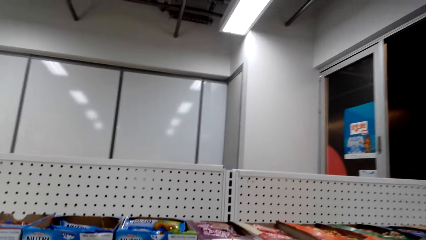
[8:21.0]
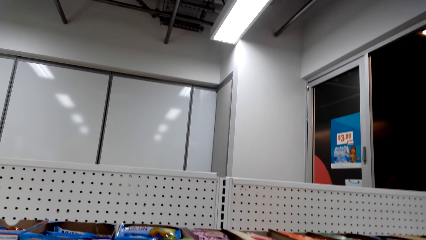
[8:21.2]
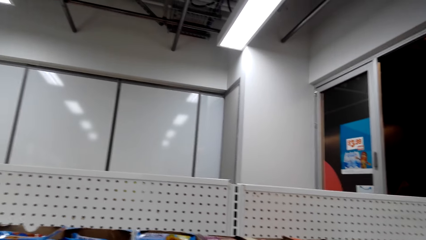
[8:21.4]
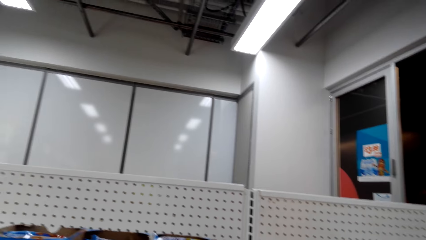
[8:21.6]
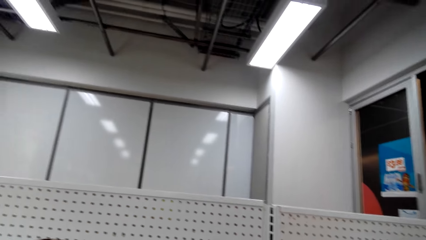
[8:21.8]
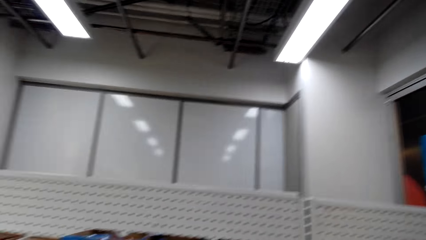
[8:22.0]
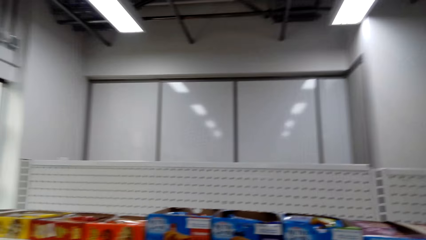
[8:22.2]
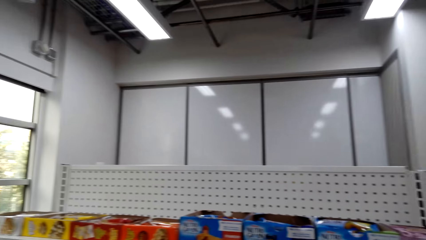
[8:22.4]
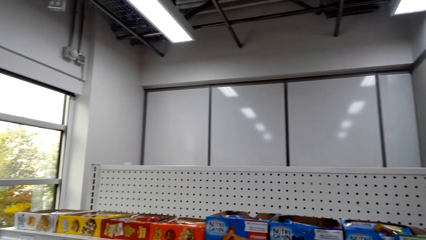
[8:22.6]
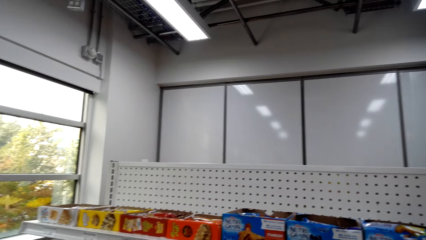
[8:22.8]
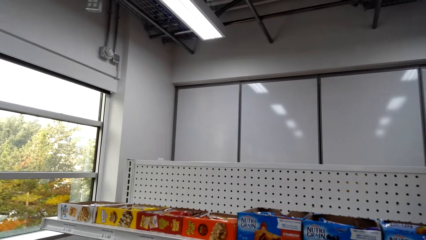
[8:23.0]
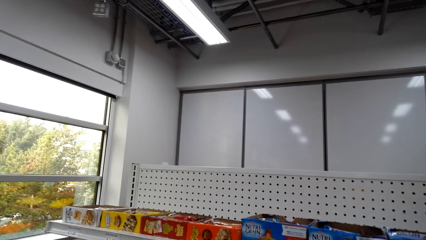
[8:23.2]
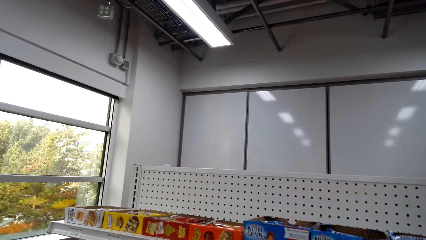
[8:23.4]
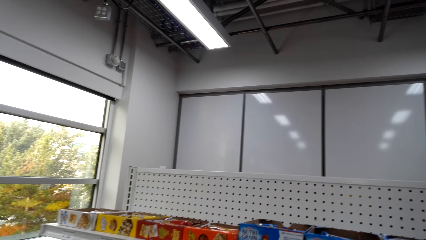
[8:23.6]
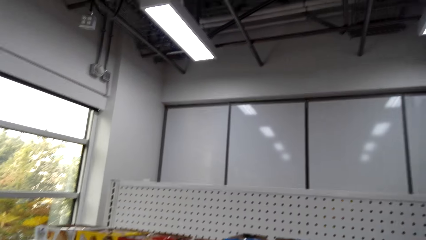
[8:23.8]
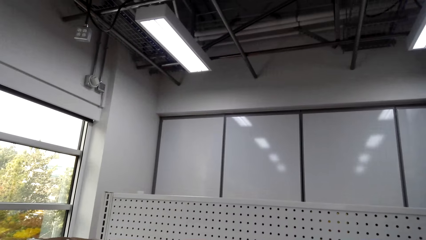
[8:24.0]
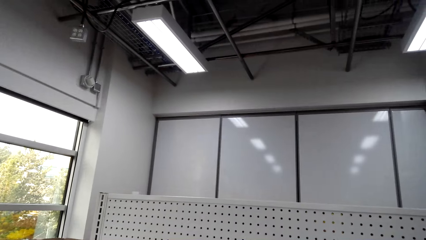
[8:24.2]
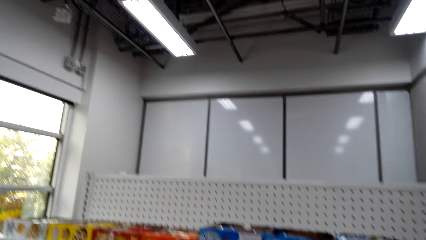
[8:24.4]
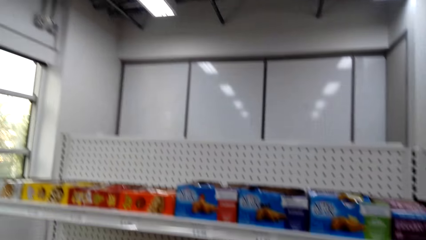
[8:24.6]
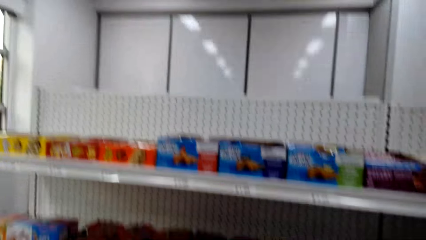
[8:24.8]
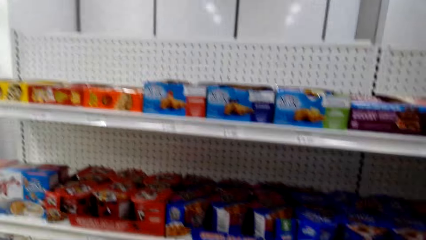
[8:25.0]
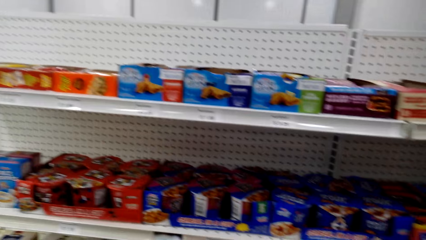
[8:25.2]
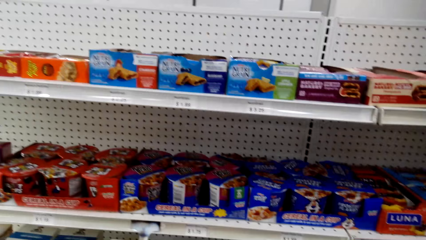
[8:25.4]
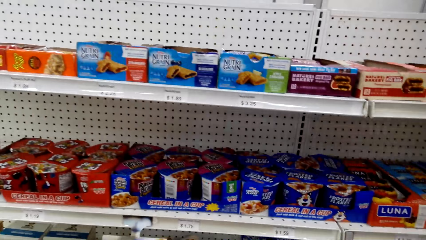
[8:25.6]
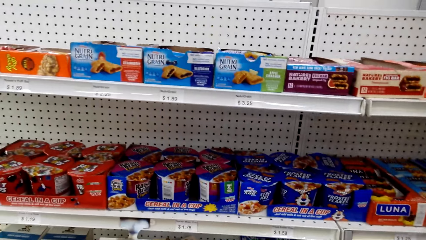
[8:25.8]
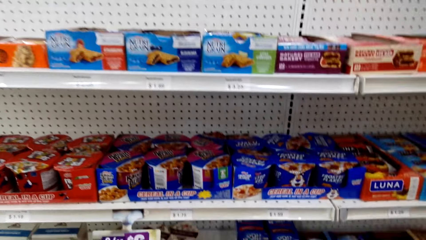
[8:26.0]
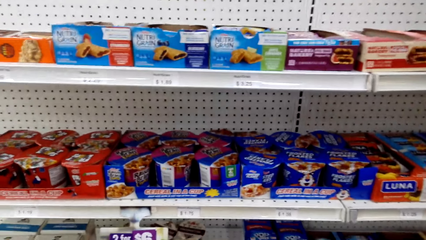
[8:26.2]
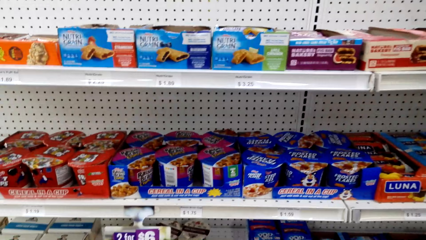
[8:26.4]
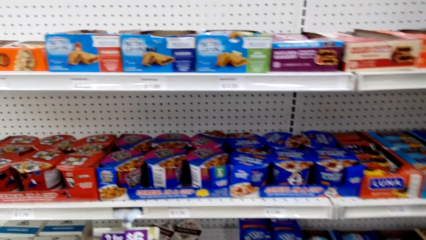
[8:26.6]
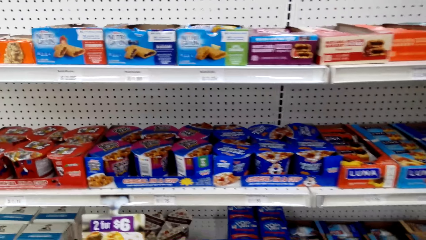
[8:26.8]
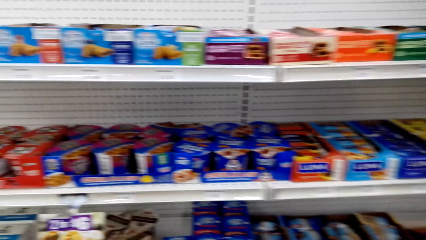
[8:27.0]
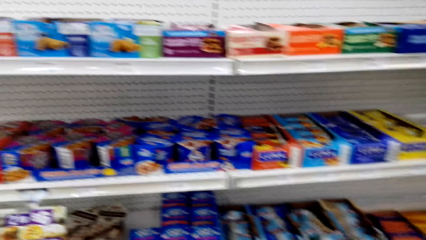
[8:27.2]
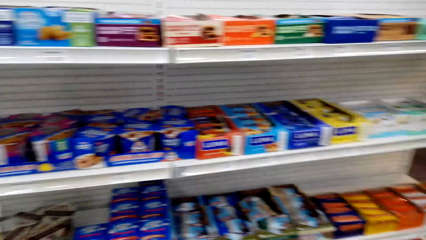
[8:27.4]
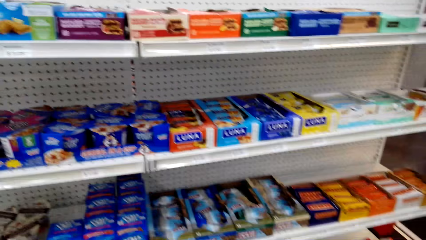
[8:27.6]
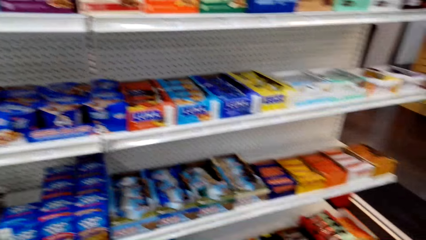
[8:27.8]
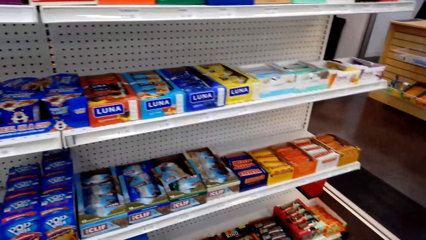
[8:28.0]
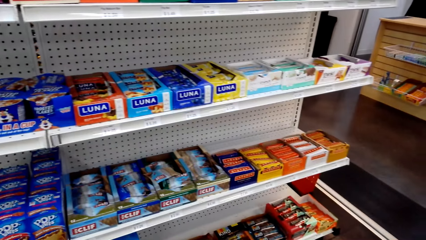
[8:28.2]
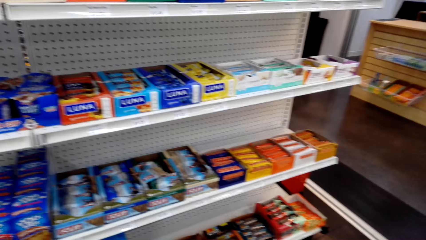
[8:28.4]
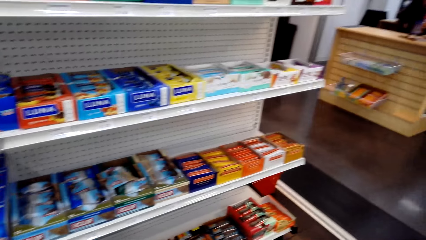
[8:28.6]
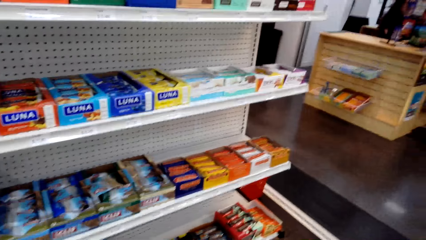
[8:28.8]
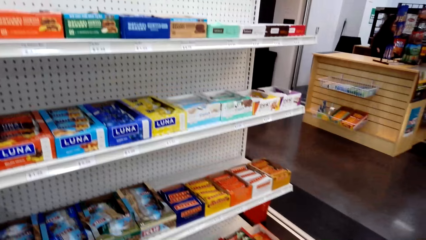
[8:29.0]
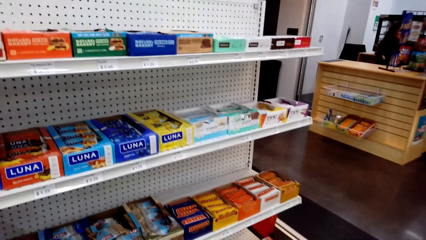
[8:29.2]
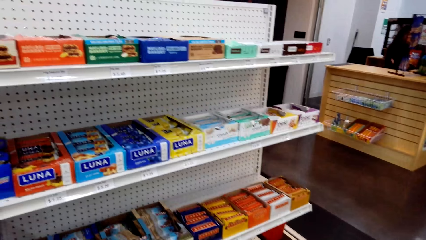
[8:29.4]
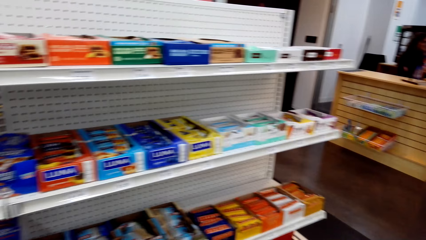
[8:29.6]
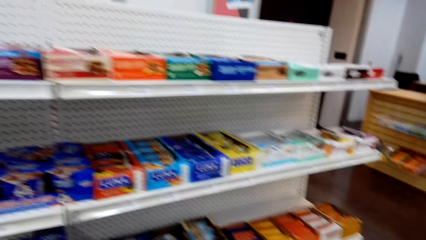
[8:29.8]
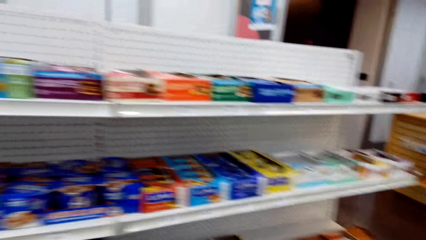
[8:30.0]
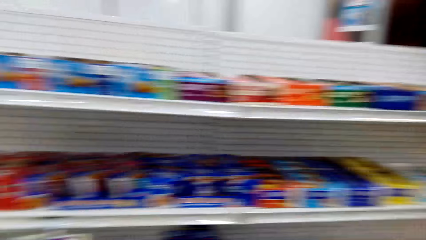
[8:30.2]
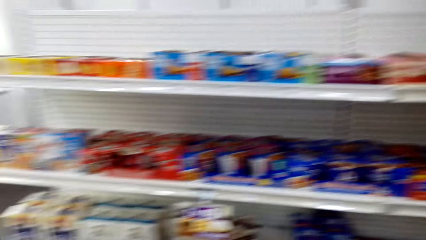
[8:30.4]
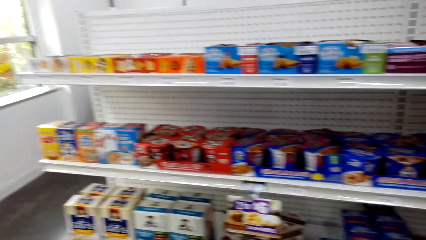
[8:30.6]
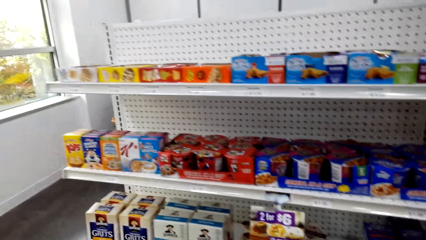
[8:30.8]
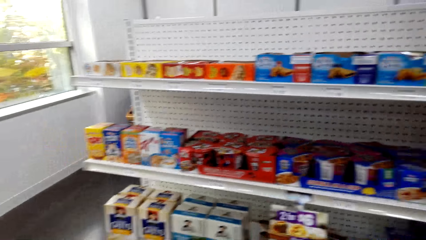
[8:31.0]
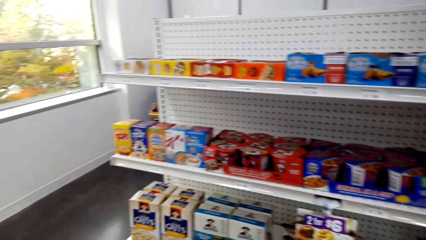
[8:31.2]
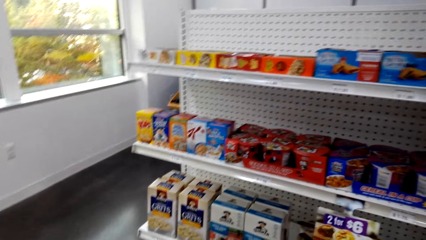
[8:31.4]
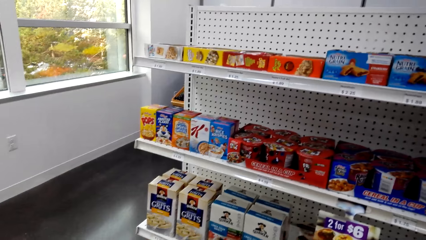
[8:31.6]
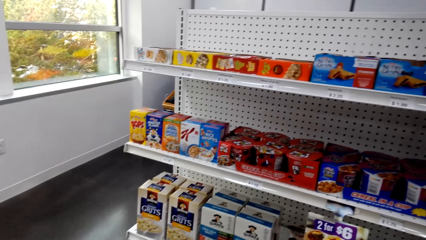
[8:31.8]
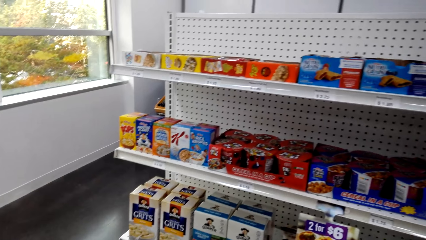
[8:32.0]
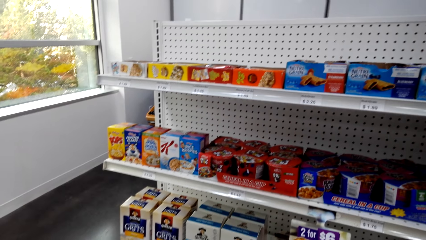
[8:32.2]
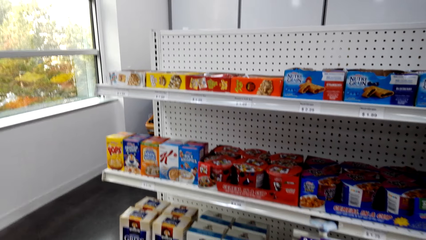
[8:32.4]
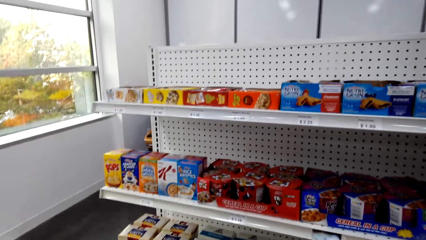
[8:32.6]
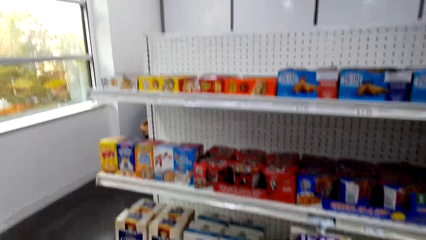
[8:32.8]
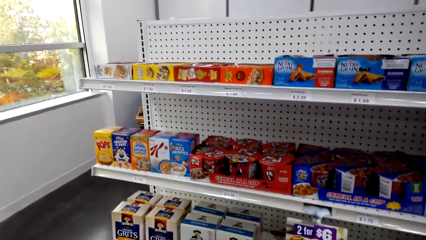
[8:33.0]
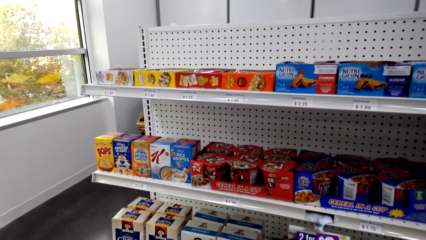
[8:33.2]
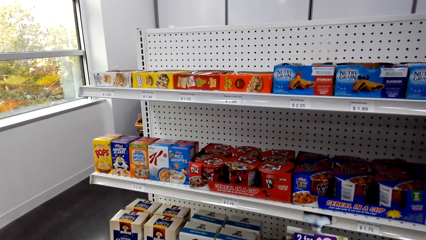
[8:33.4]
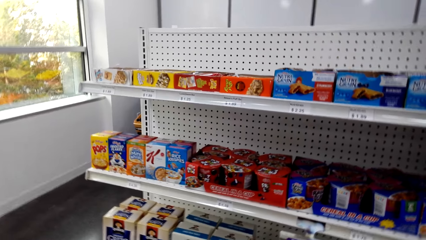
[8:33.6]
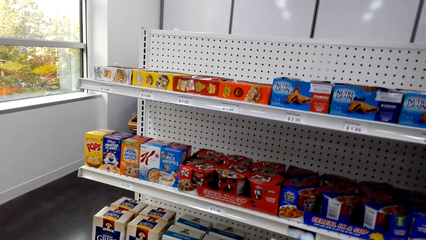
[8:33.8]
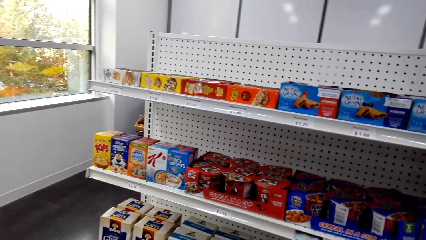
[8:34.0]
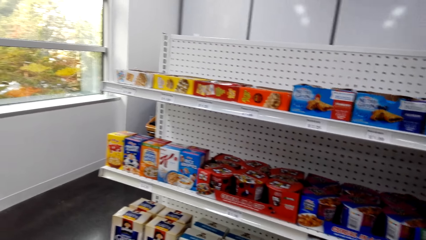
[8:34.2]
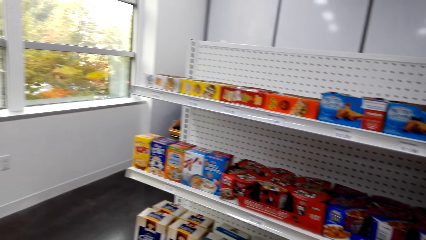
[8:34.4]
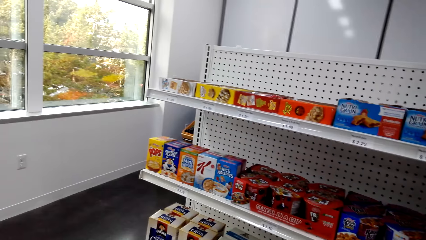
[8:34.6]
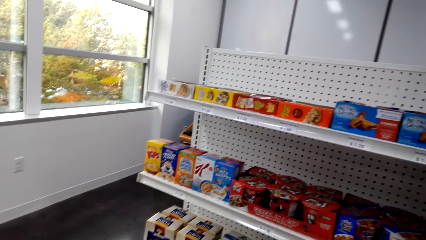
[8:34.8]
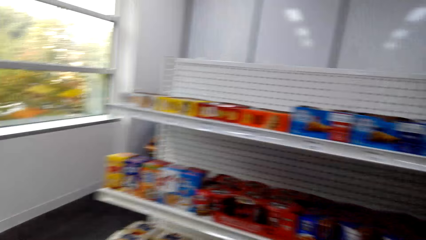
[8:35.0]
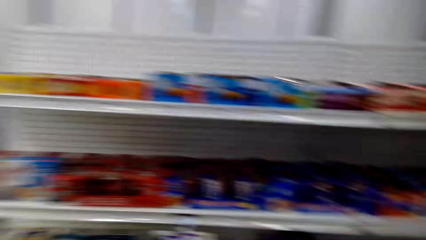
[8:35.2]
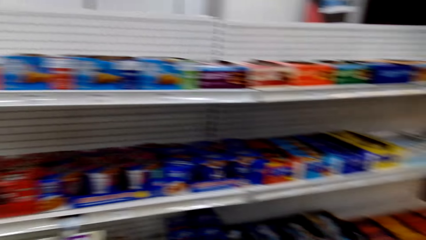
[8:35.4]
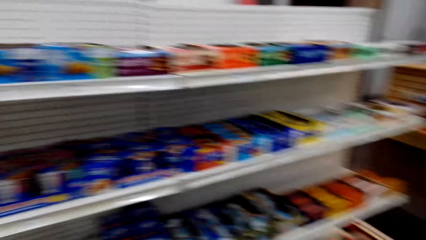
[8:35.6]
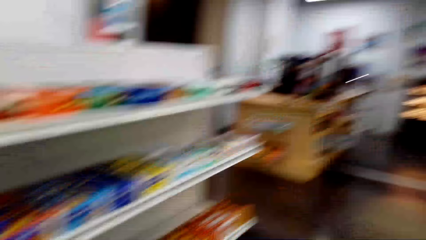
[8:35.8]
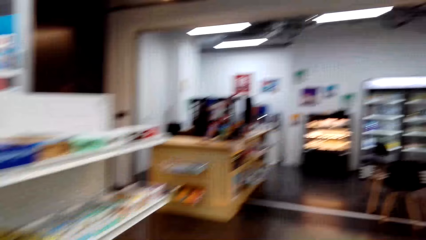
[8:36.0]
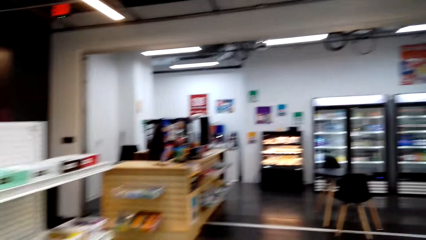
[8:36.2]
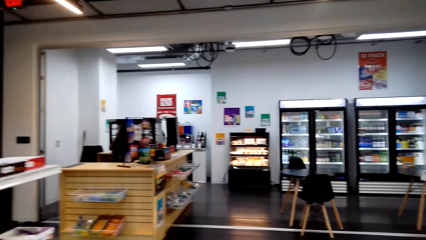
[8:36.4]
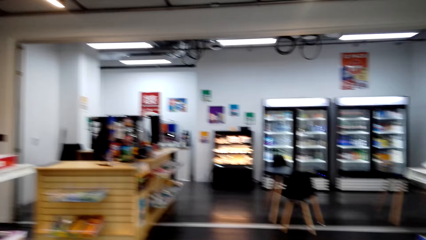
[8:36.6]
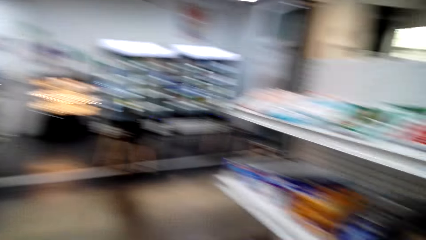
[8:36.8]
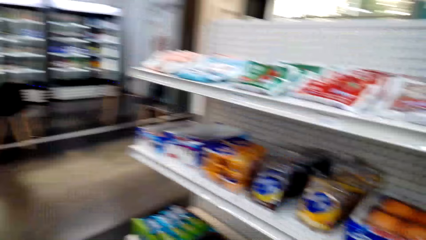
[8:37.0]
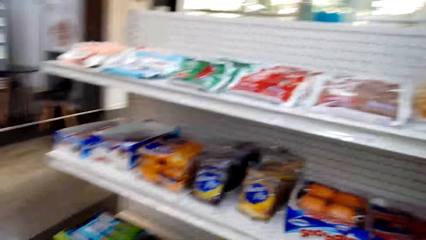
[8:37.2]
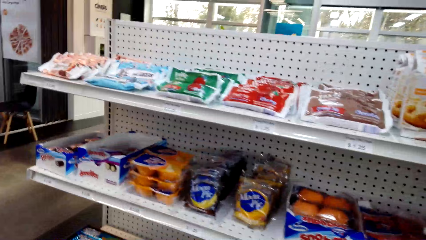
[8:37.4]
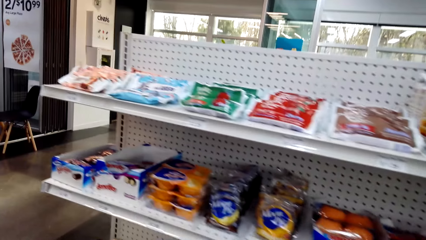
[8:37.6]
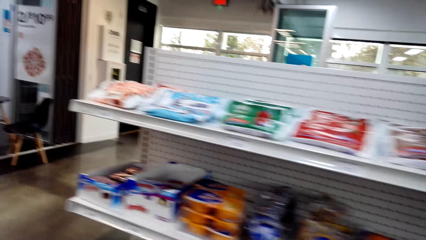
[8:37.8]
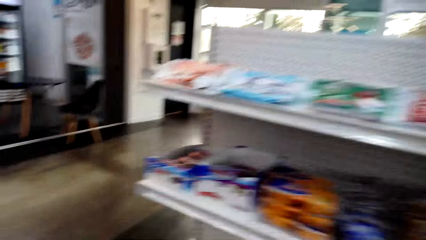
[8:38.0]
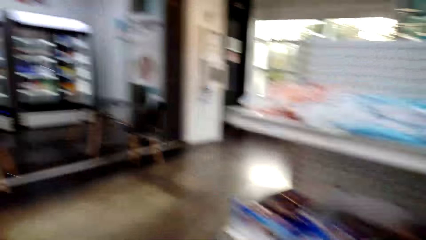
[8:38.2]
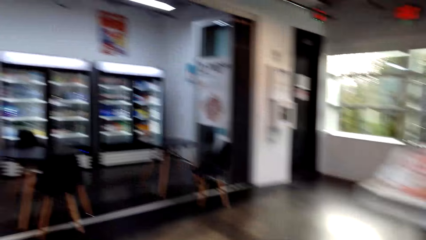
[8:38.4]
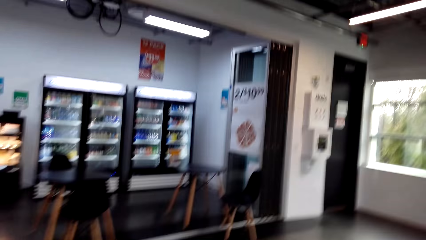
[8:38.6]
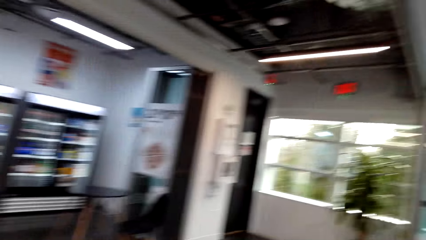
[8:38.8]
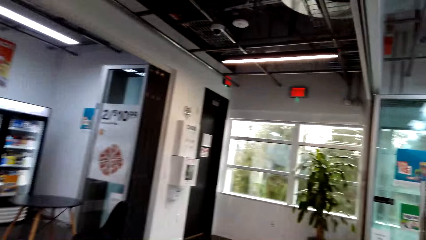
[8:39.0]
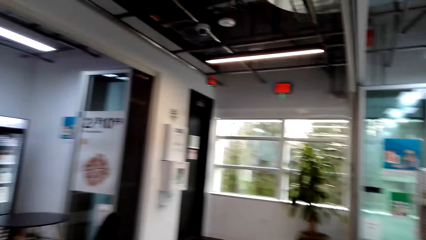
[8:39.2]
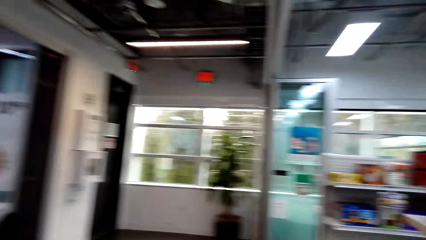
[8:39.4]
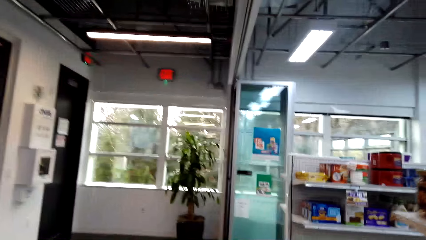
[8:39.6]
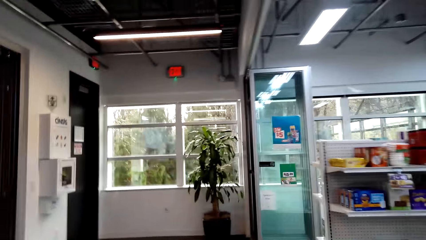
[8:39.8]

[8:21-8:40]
The camera wearer stares at the shelf. They look around repeatedly. They turn around and walk in a supermarket.
